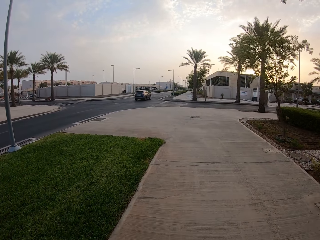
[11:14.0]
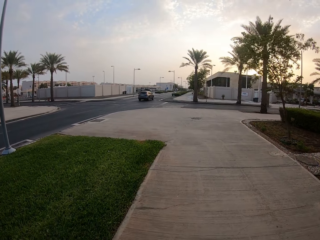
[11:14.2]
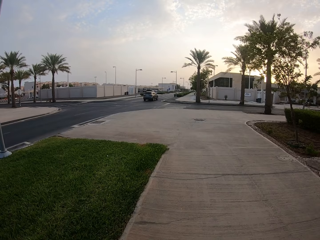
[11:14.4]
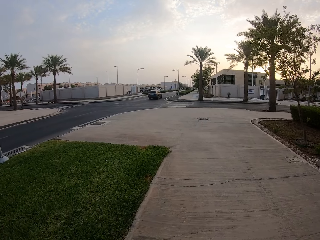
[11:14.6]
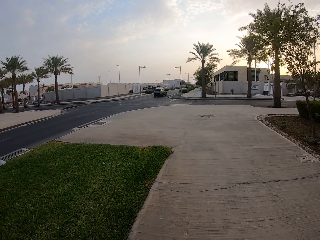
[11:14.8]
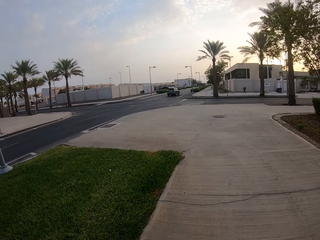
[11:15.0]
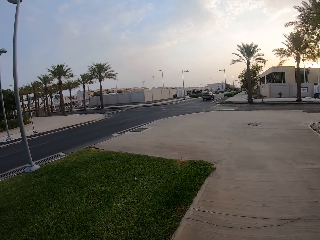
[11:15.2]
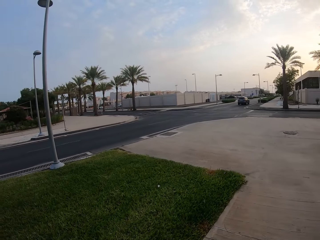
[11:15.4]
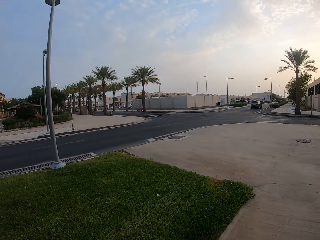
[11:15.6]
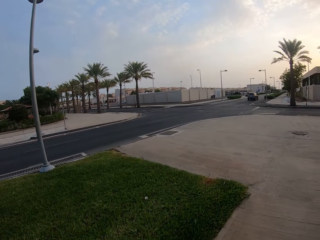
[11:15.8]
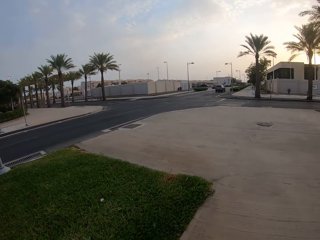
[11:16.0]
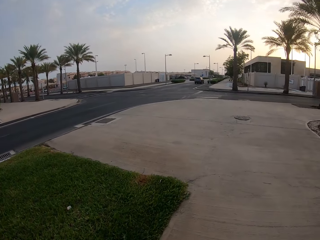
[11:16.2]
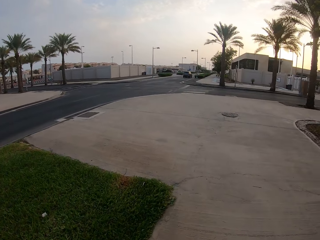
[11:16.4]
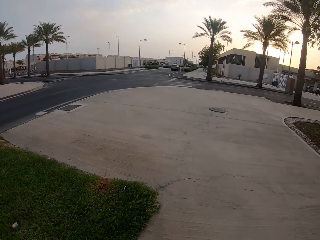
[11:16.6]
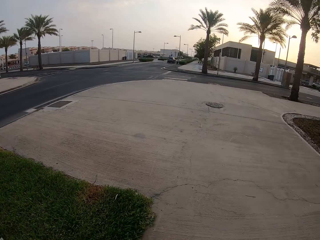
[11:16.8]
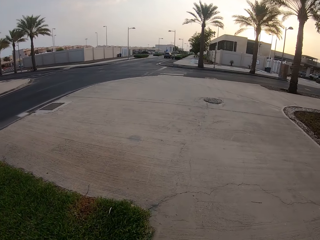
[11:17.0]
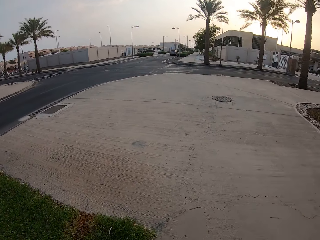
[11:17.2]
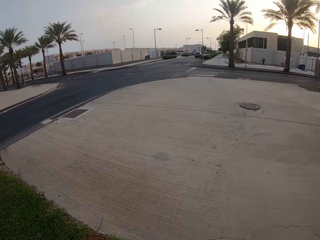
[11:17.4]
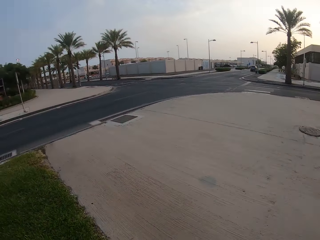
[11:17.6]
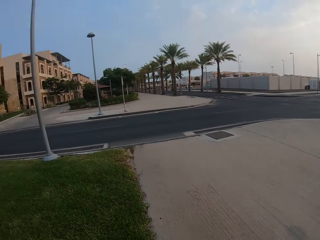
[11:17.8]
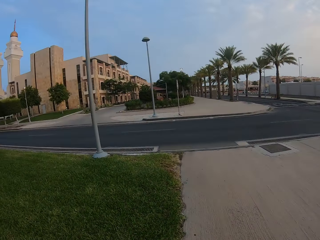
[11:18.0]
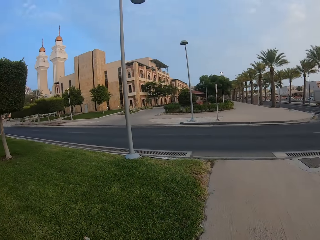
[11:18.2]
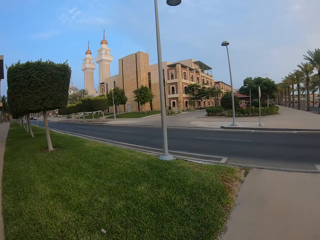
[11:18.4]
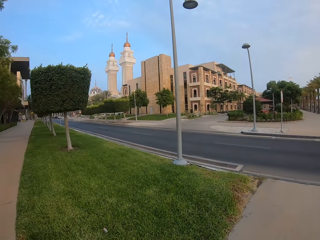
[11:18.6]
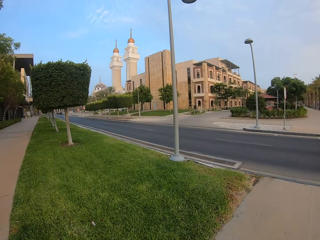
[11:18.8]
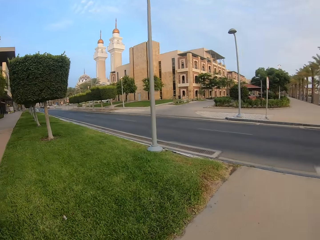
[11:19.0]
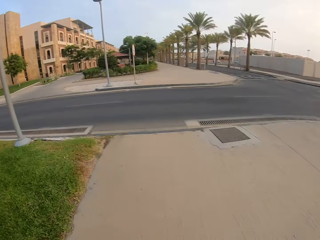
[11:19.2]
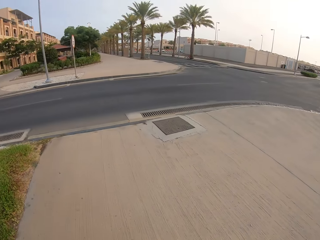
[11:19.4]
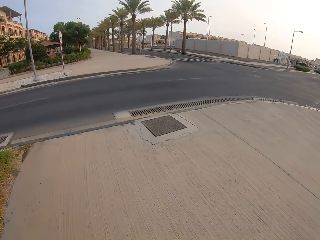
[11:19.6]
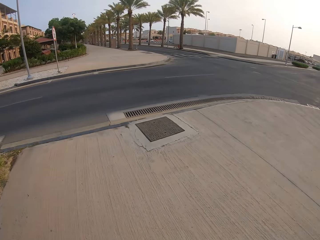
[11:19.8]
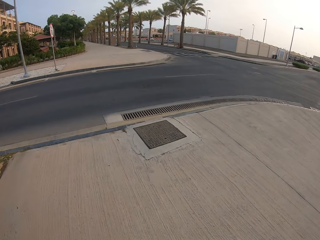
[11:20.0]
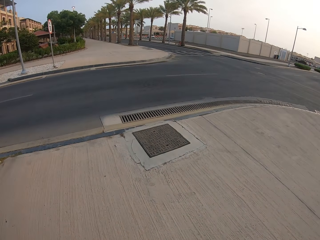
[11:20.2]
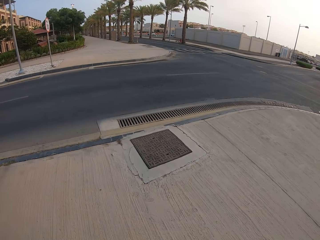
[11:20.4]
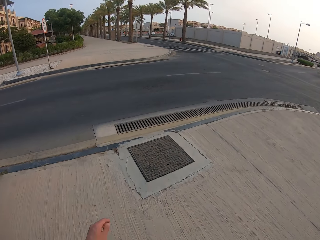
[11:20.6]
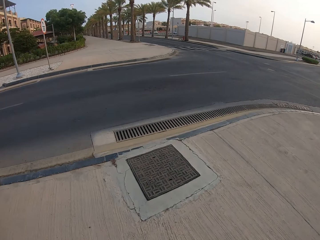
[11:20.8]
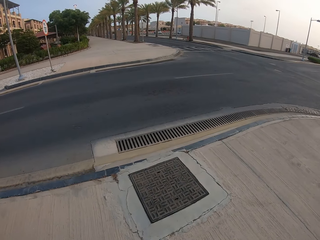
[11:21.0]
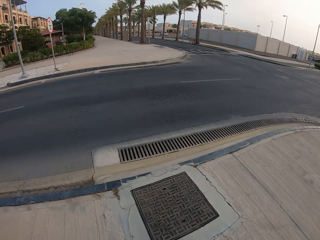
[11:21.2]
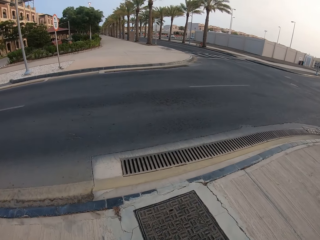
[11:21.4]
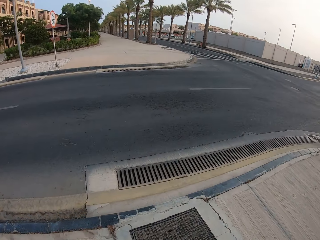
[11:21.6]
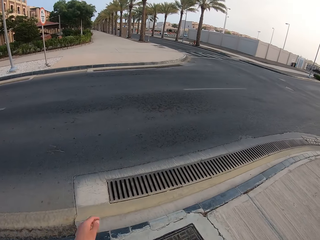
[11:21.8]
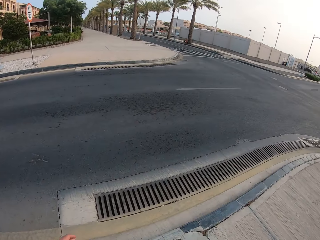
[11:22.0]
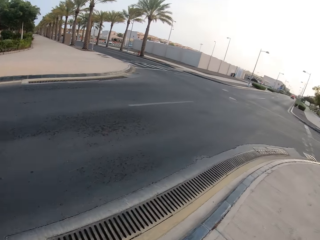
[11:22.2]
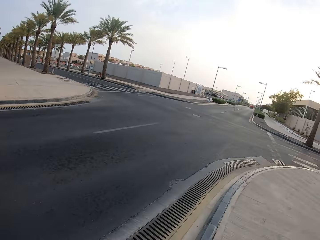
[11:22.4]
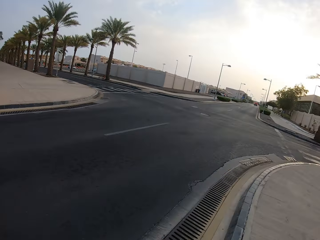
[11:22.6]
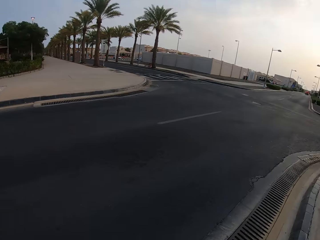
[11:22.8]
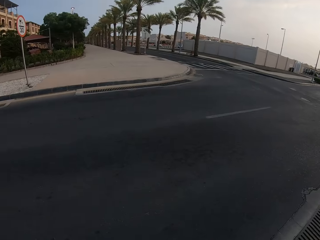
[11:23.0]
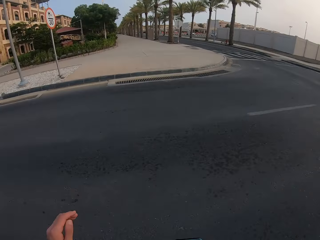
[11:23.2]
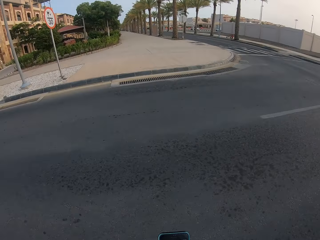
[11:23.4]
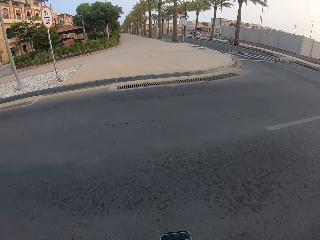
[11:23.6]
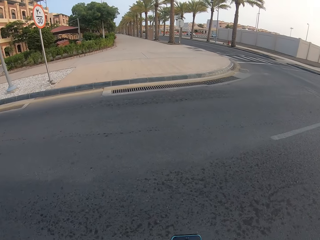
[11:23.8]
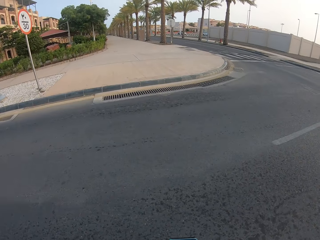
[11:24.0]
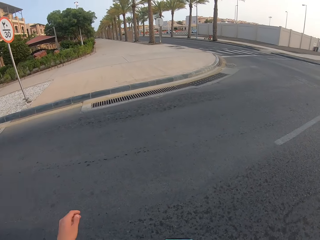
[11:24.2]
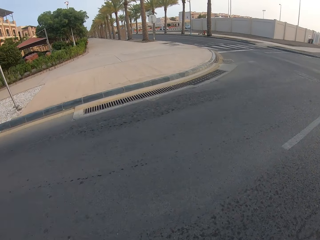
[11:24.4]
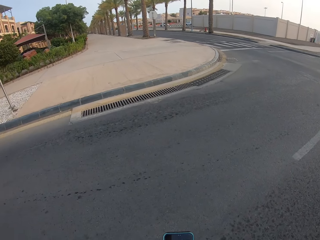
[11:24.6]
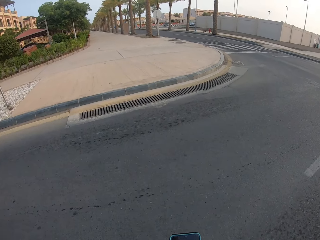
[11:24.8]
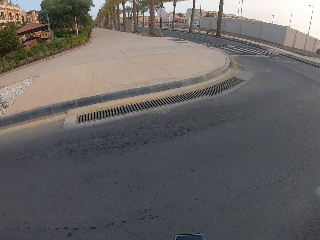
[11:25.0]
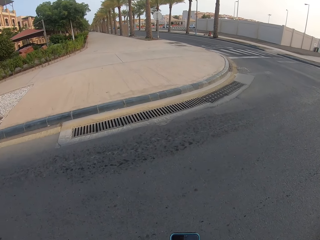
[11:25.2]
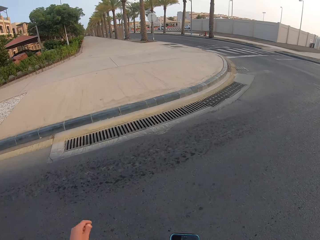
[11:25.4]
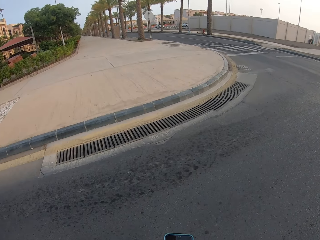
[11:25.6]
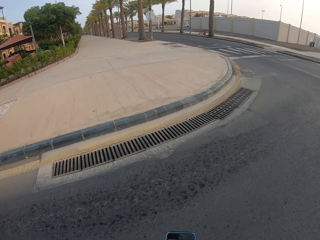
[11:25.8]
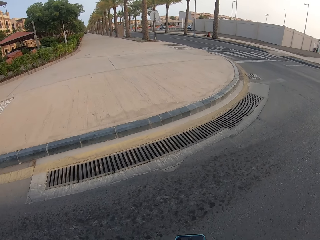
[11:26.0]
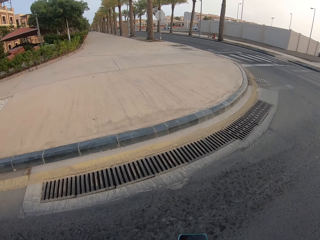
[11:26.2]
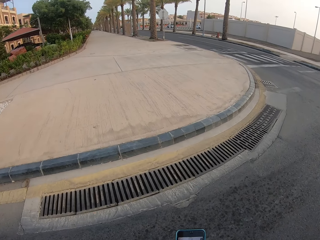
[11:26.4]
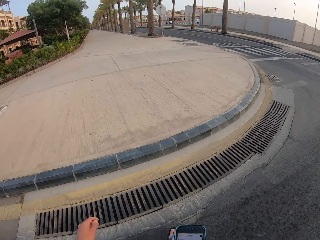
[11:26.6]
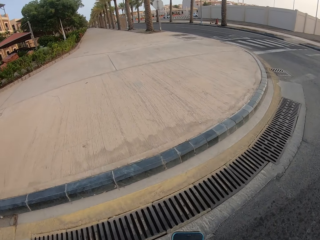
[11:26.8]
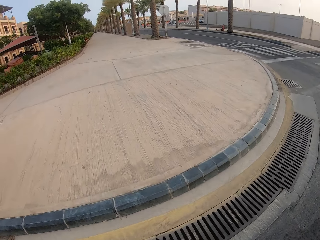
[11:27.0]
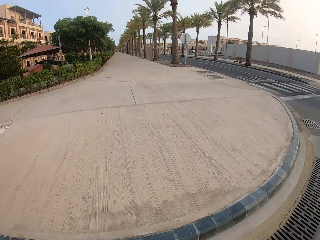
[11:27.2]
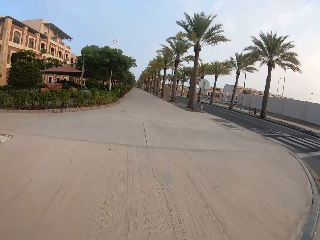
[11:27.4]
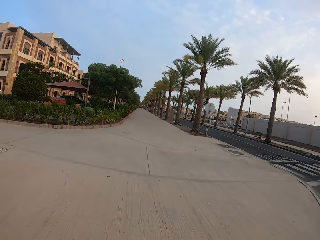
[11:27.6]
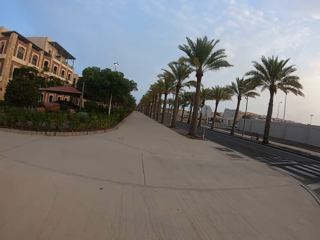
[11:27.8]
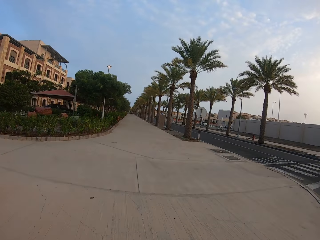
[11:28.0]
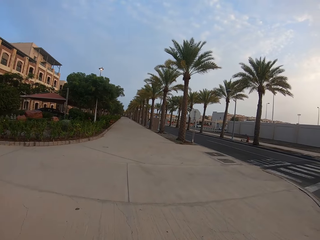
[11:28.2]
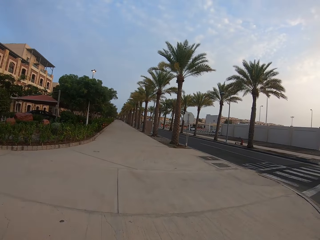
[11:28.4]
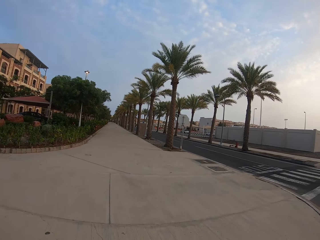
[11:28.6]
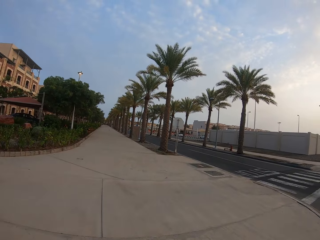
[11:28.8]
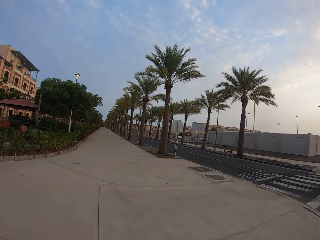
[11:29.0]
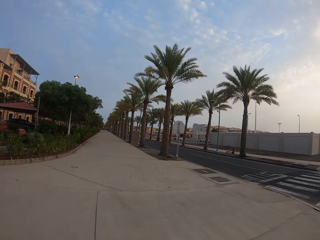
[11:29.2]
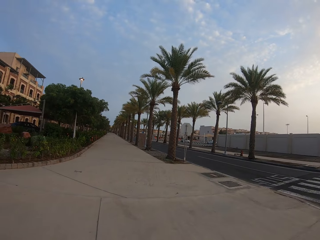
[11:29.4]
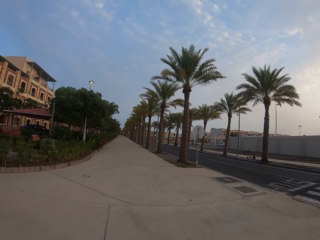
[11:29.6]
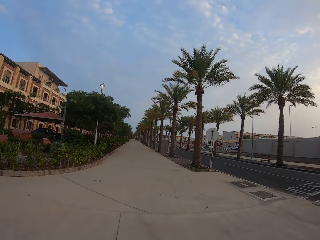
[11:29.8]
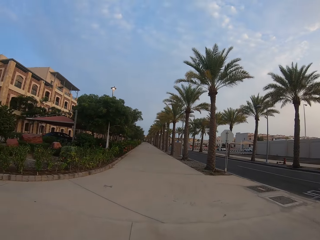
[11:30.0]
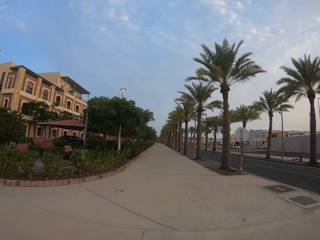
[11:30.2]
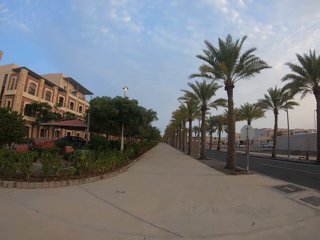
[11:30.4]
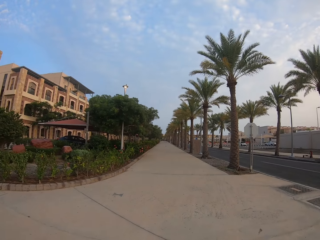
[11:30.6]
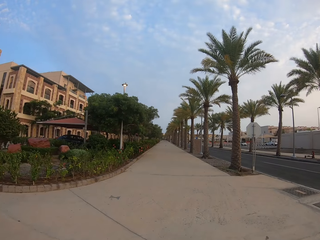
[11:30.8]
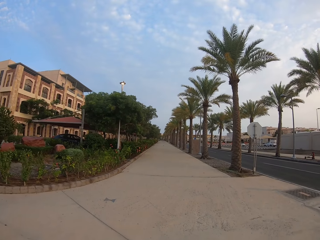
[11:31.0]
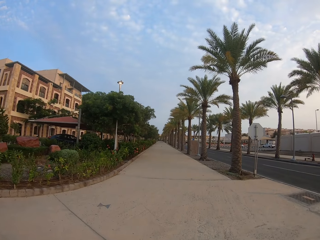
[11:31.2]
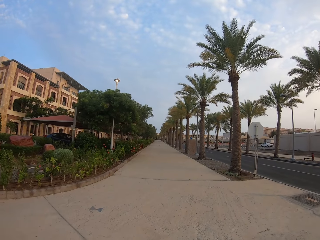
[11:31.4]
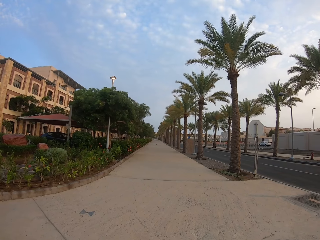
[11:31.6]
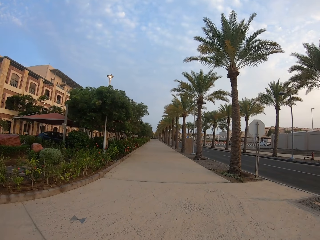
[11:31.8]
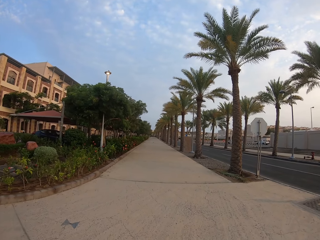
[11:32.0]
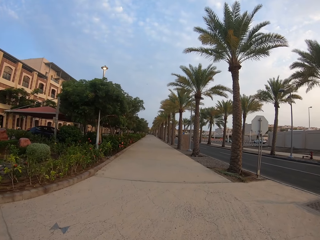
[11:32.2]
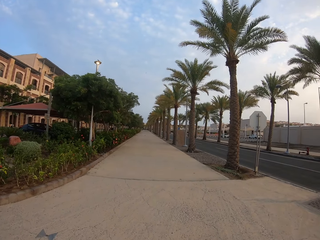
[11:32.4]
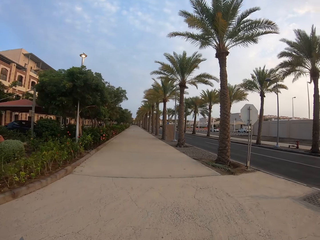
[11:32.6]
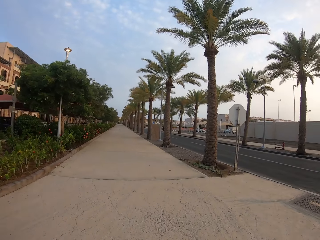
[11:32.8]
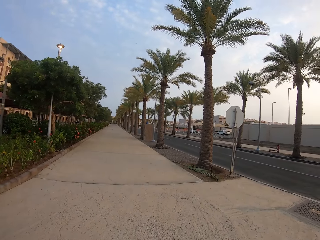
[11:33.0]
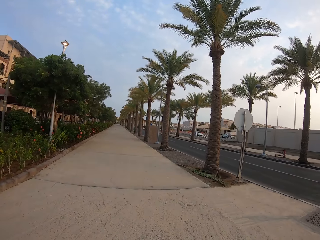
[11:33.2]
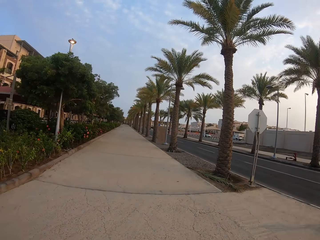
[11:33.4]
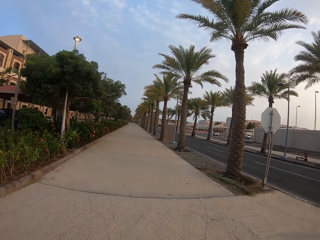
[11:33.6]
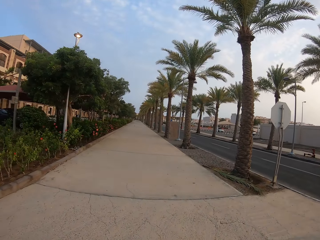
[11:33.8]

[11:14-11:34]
The camera wearer looks at both sides of the road. They cross the road. They scroll the mobile phone. They walk along the sidewalk.

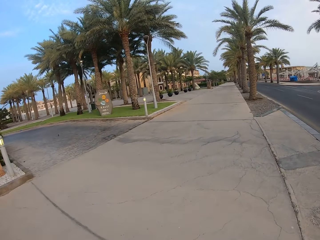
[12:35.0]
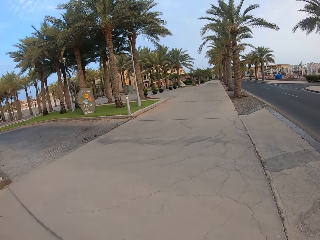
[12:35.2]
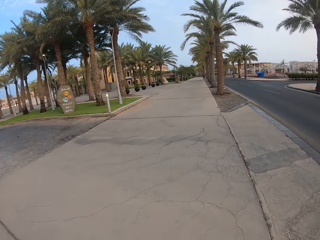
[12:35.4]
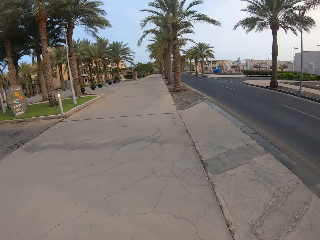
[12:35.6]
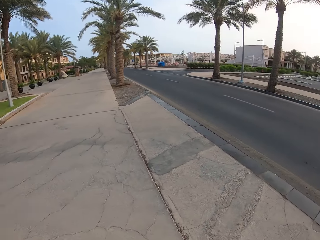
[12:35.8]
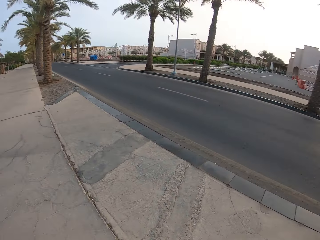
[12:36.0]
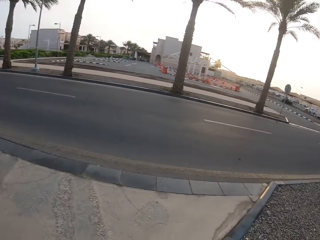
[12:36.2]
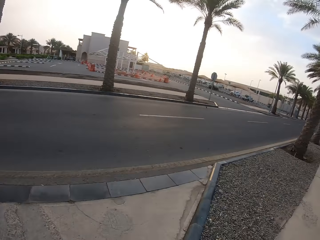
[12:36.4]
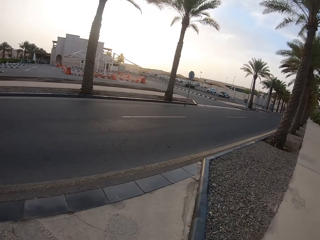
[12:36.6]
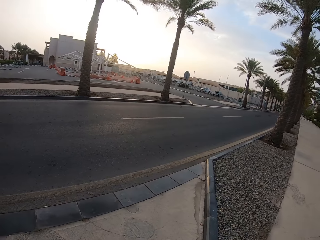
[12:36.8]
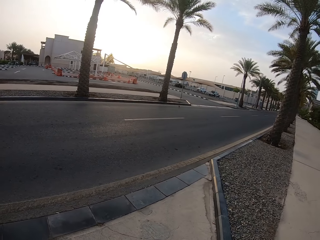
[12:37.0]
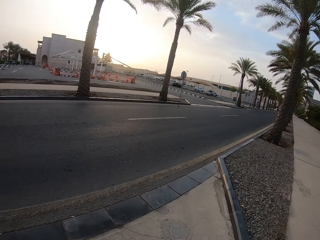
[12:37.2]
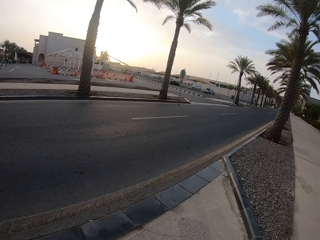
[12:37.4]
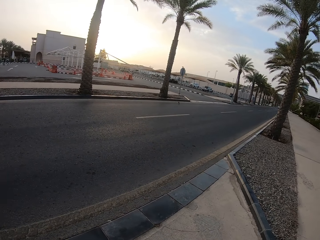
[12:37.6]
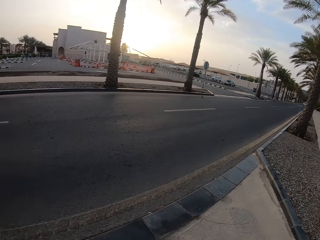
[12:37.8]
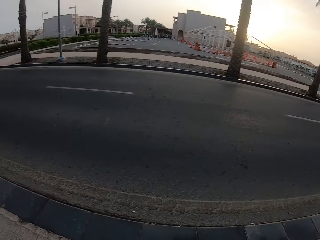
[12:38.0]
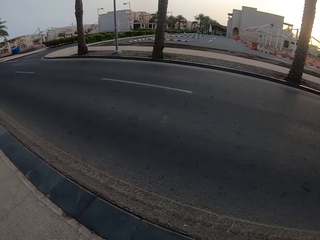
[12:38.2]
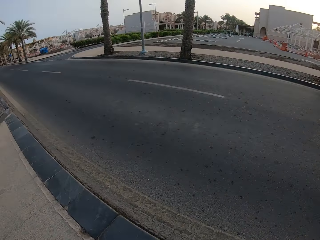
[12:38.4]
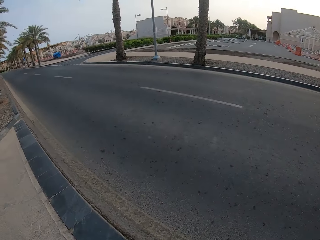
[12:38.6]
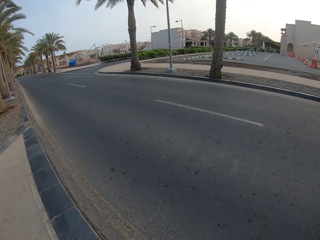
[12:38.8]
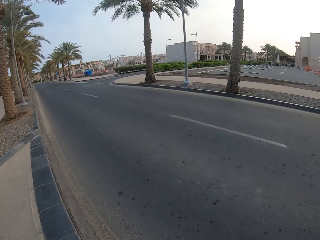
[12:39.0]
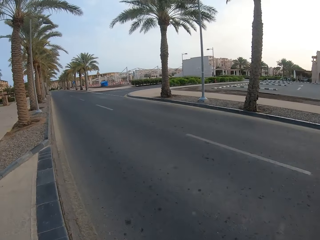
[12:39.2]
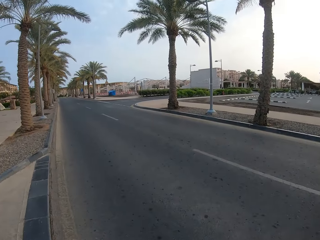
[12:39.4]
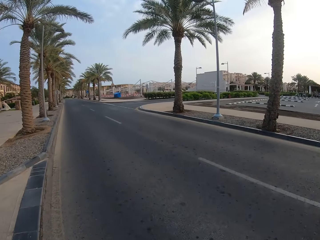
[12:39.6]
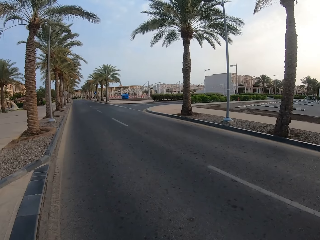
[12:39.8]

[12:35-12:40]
The camera wearer looks at both sides of the road.
